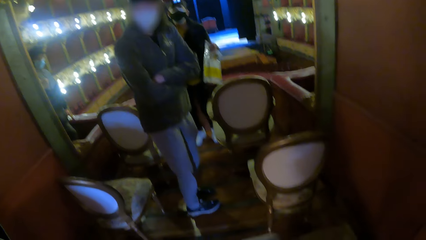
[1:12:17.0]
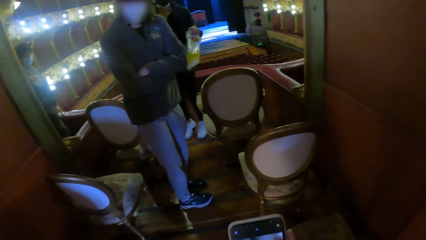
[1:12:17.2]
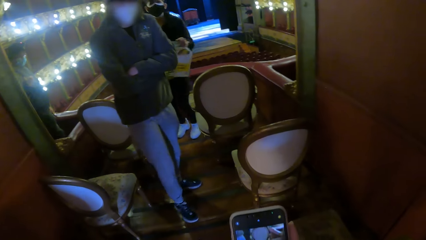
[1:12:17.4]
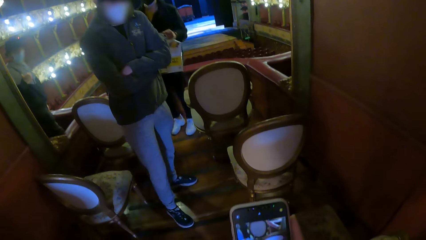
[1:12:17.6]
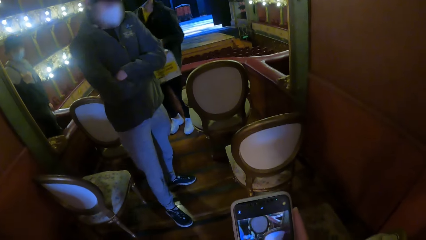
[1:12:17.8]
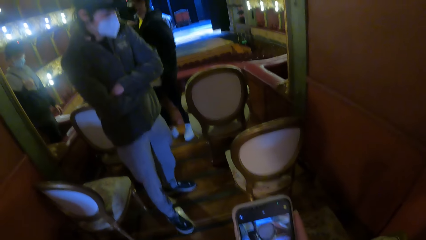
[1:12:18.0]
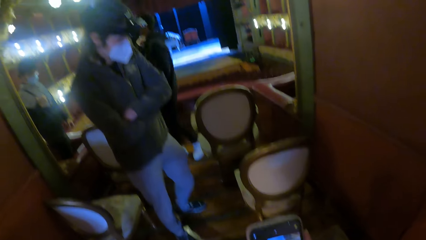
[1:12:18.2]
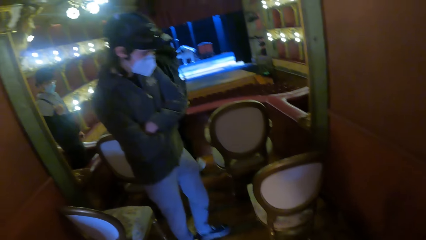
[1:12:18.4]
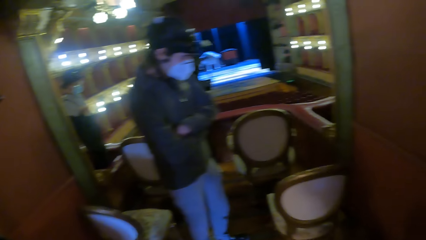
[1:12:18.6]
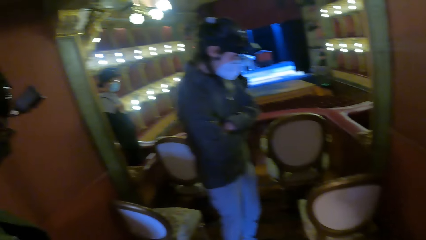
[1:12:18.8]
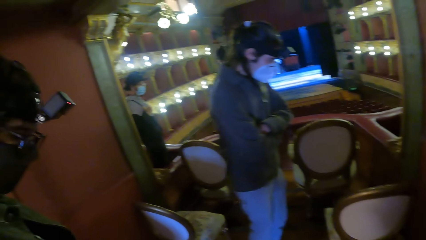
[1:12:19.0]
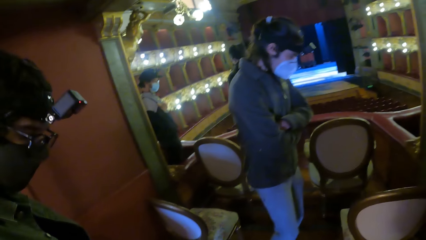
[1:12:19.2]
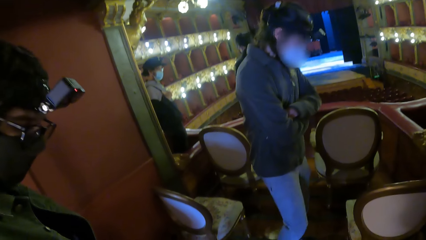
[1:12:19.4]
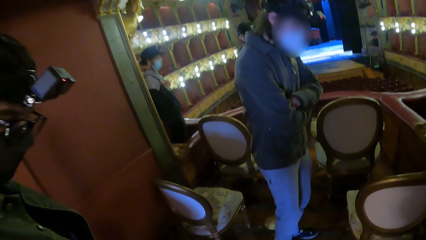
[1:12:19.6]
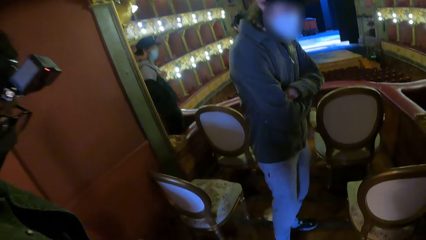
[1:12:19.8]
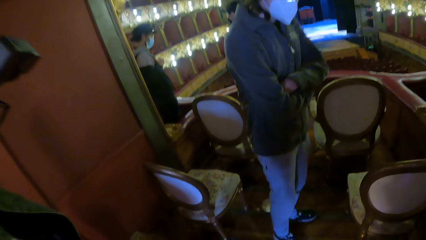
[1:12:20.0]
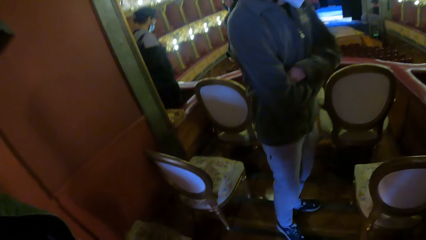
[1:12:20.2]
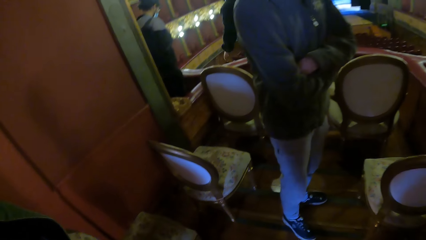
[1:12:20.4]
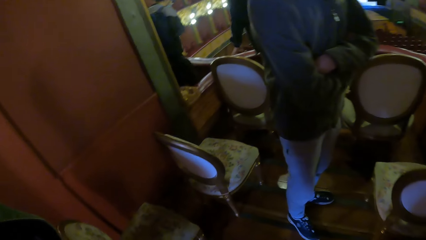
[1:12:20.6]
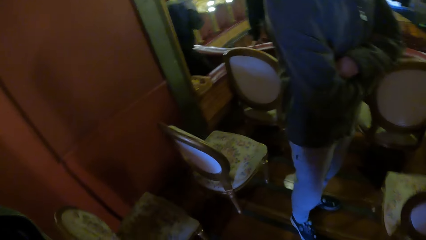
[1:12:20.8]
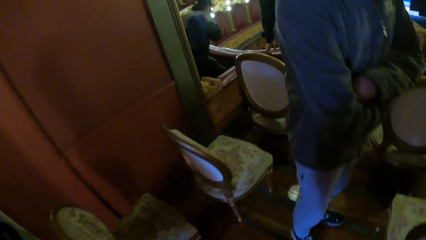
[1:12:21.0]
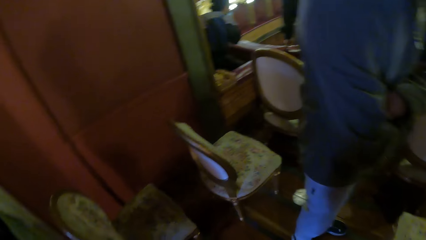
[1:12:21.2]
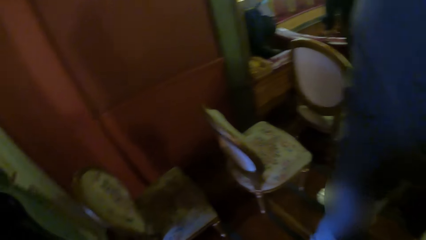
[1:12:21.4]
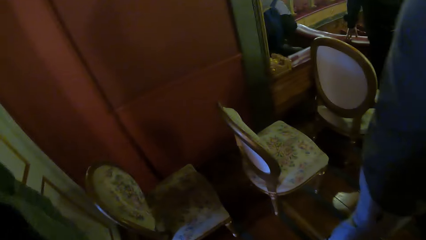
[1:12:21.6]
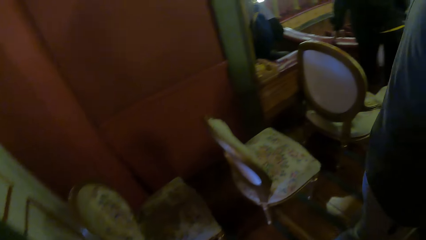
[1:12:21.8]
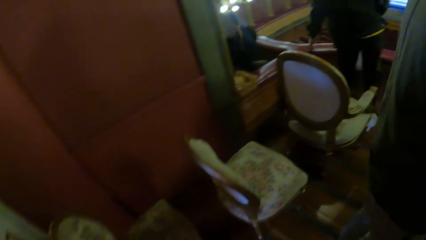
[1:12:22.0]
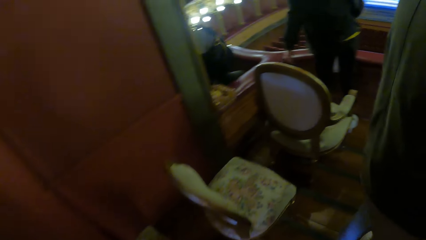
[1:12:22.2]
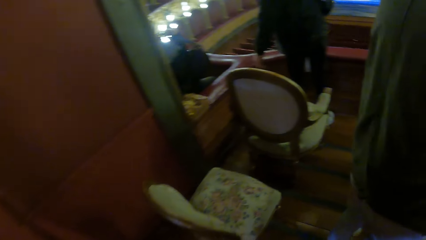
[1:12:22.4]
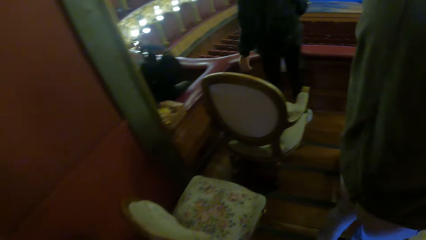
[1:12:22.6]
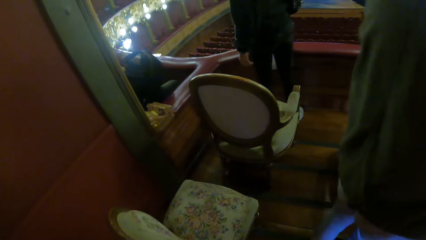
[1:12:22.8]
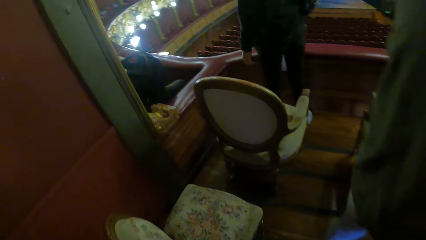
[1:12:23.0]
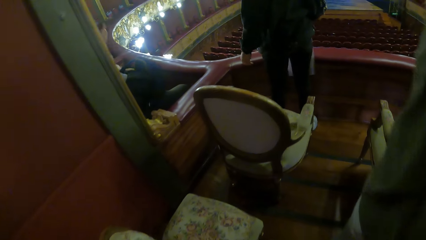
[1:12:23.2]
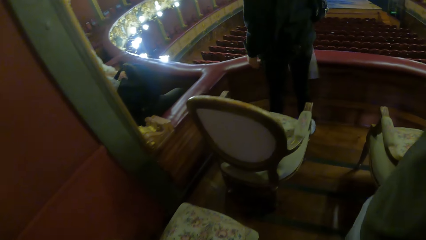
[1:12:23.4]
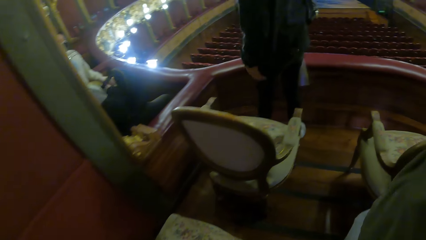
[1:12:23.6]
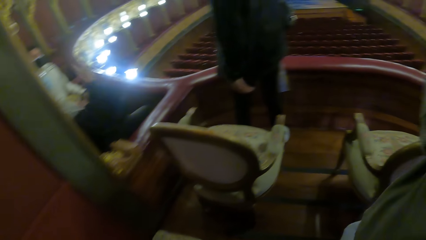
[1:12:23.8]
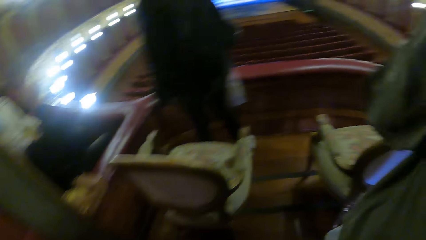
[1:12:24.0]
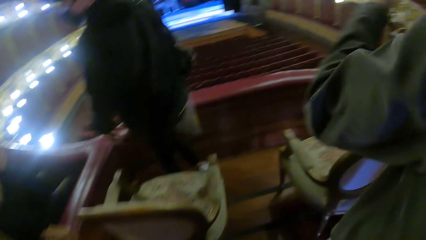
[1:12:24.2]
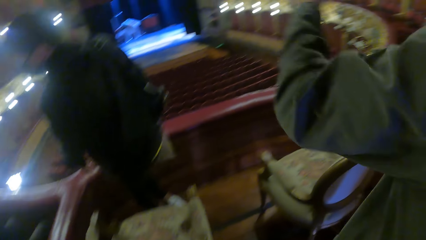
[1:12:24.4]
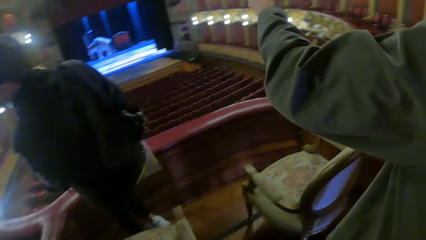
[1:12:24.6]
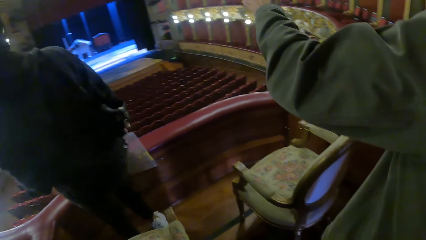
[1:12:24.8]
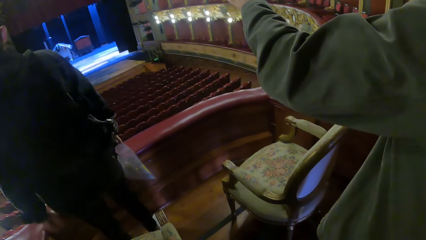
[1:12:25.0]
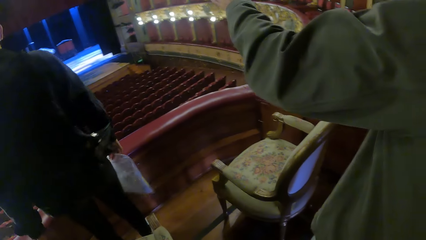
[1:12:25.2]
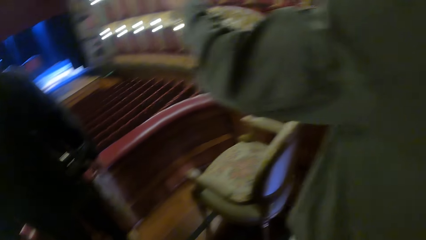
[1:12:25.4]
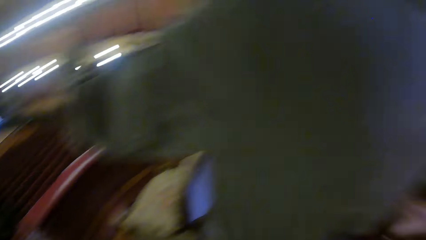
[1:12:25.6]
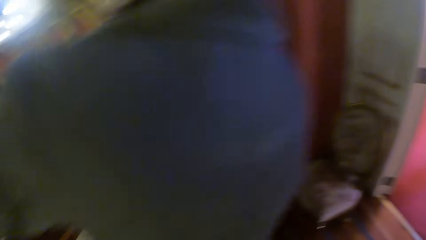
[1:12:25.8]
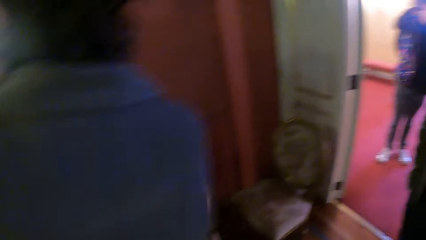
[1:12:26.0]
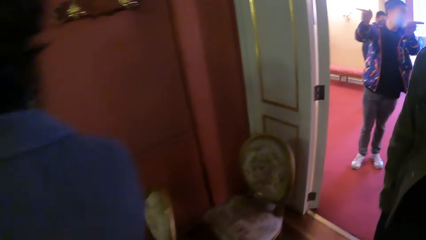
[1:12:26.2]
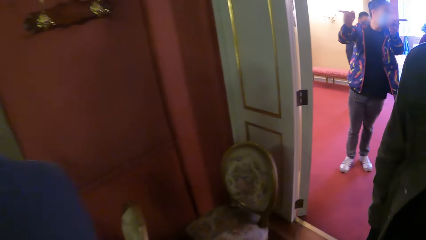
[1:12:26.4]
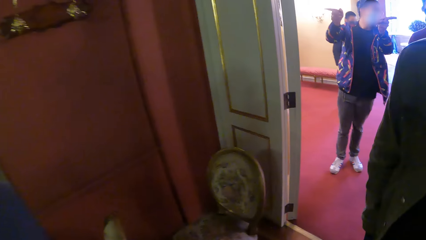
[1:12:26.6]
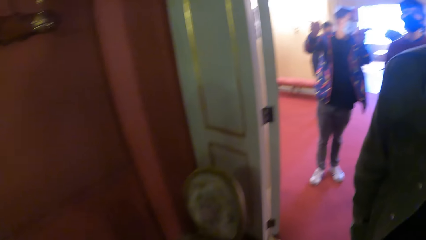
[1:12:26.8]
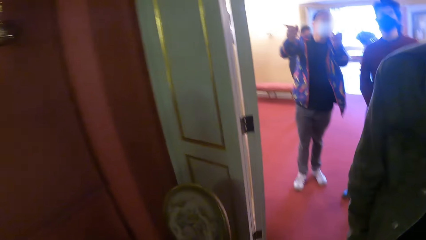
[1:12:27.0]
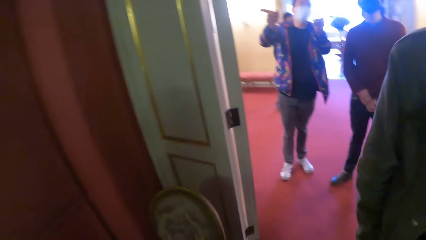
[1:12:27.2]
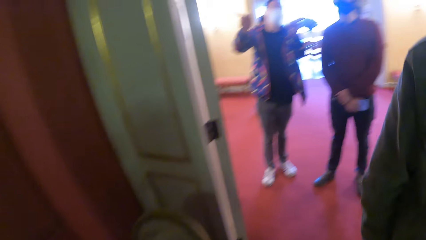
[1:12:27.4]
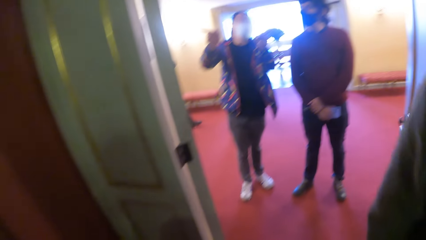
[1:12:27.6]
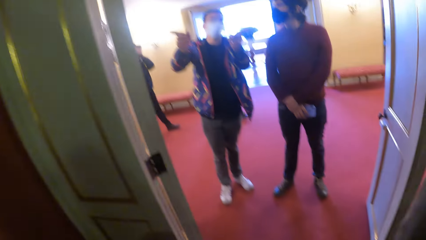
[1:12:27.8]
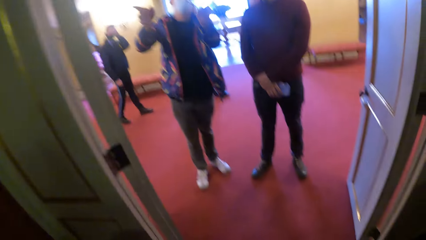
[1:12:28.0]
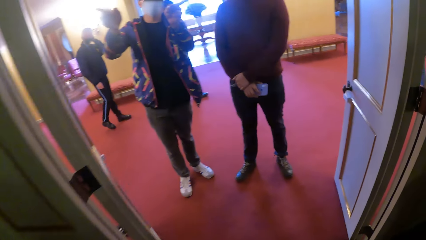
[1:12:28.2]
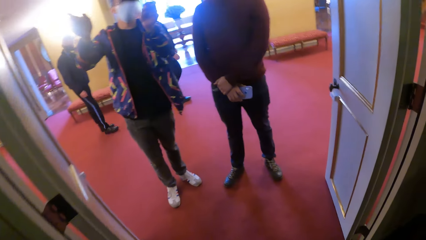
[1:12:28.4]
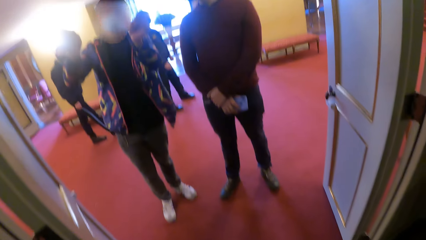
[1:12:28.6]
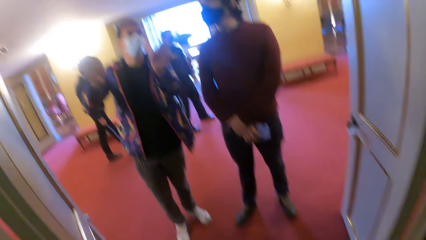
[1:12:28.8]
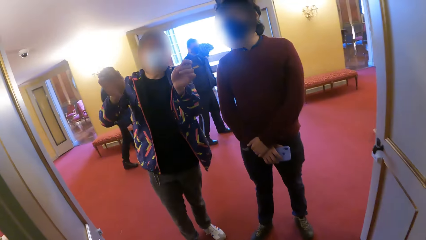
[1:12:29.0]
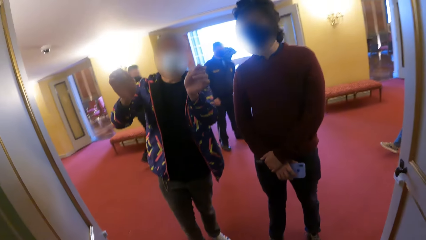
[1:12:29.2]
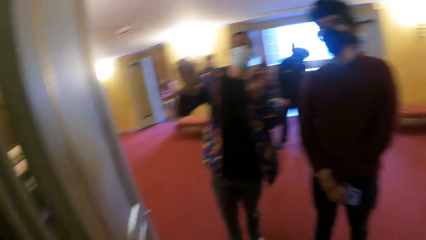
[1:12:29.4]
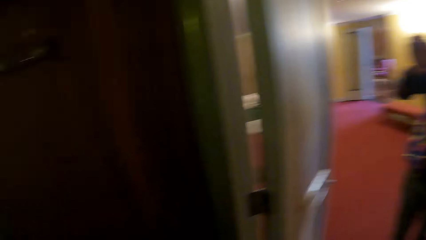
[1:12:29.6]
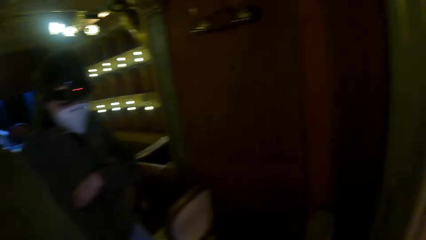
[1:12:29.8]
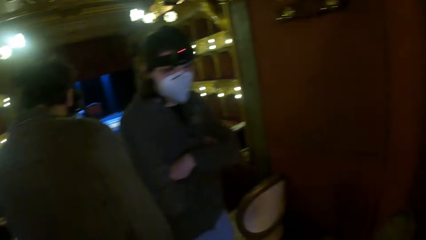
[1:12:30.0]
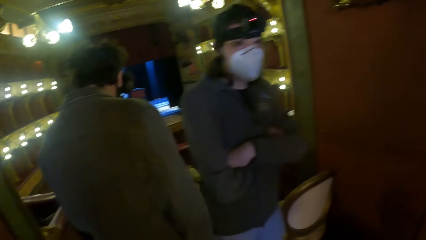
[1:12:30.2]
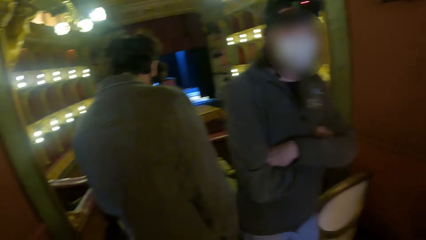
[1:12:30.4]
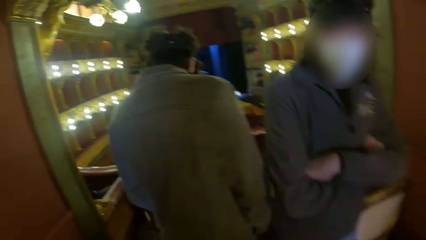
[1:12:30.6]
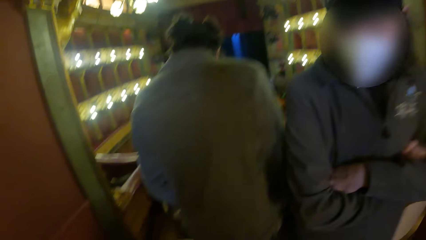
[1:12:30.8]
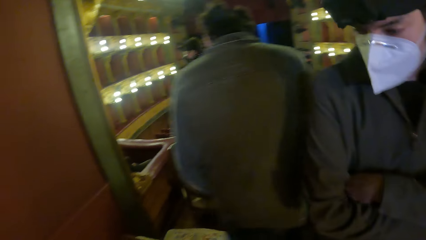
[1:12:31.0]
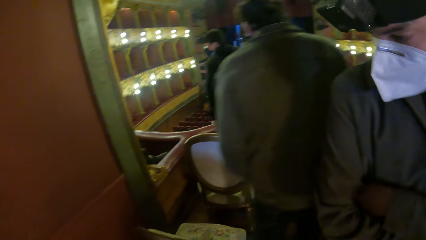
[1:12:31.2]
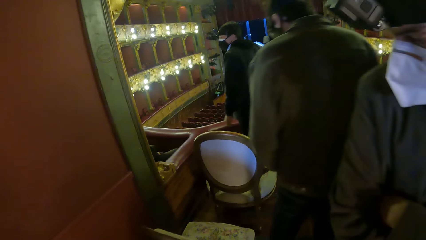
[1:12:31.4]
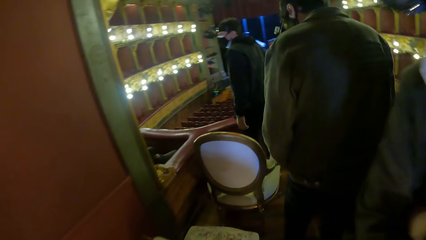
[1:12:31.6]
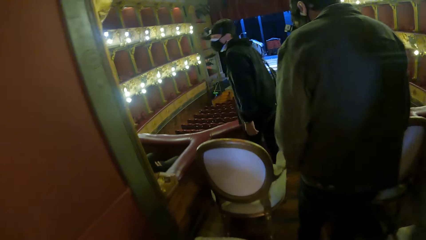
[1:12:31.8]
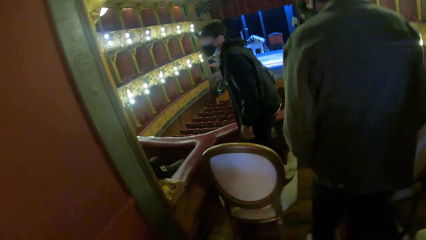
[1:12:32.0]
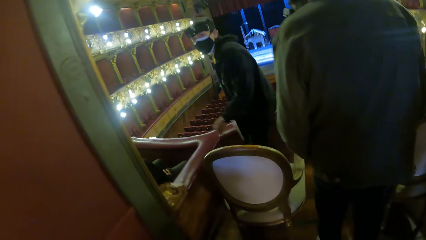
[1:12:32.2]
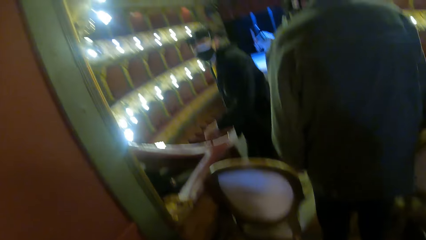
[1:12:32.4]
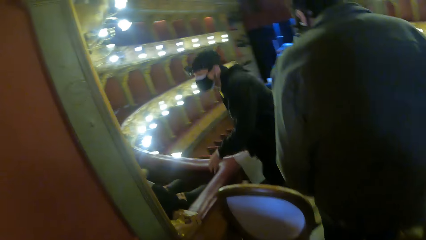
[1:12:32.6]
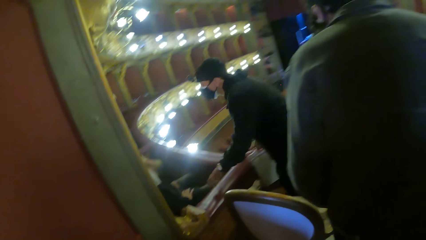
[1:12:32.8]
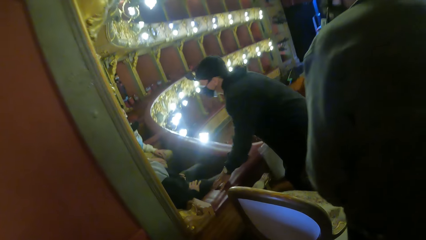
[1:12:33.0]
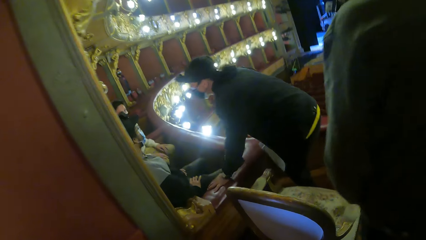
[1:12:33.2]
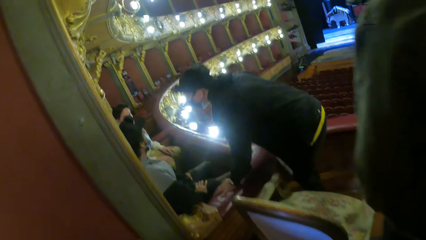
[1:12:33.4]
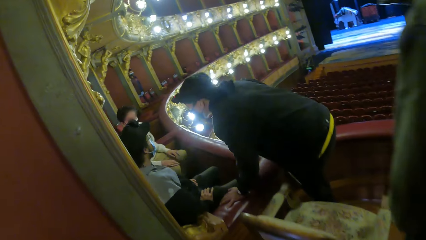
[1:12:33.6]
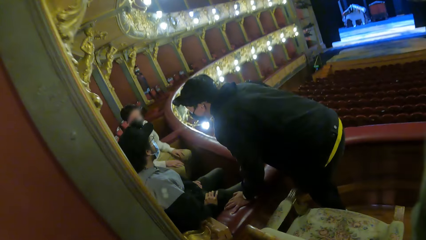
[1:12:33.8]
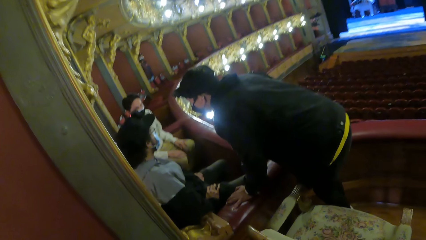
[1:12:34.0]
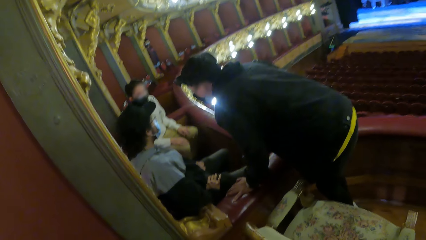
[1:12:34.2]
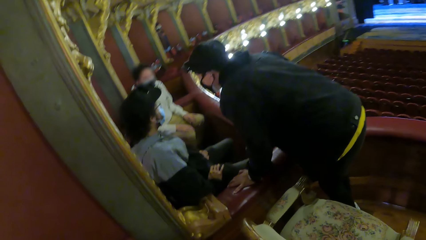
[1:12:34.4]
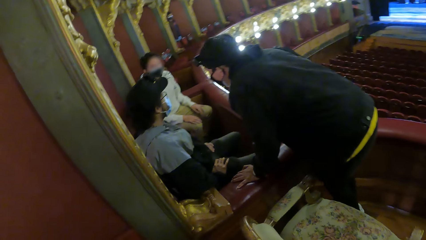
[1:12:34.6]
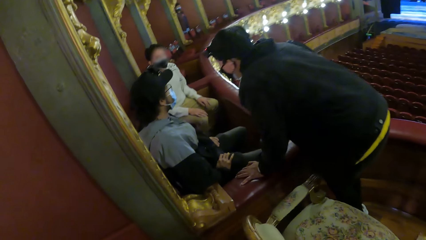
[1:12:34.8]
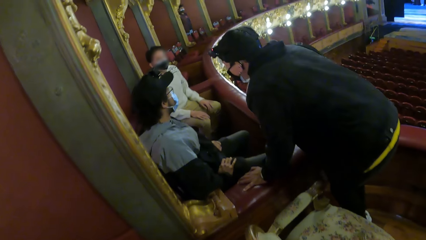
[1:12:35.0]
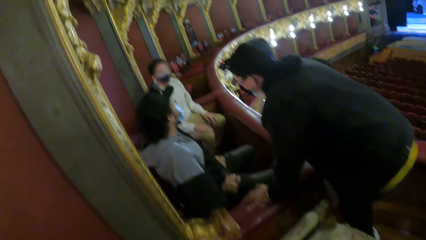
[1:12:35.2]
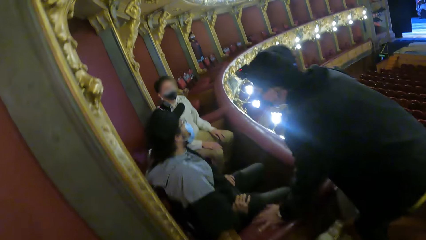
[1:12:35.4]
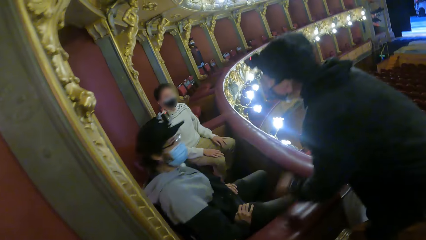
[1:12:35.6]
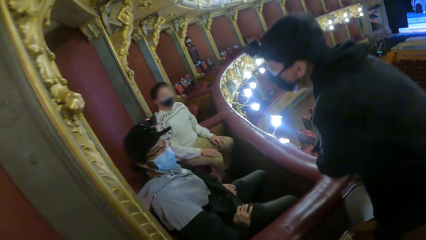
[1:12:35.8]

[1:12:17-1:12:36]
A man jumps. The camera wearer operates a phone with her right hand. Another man sits on a chair in the hall. The second man raises his right hand. Another man raises his left hand. The camera wearer looks around. Another man gesticulates with both hands. Another man walks towards a room. Another man walks towards the room. The first man places his left hand on a chair. Another man sits on a chair.
